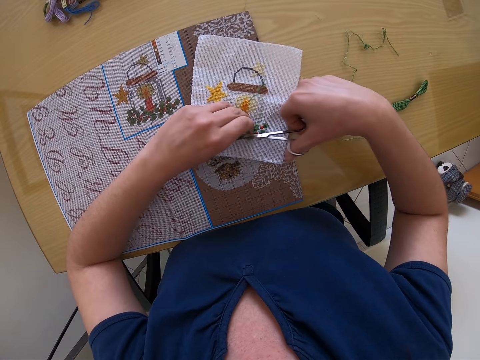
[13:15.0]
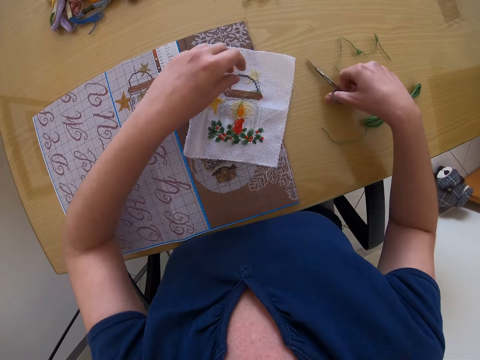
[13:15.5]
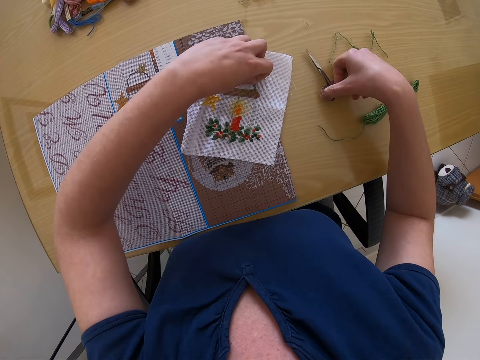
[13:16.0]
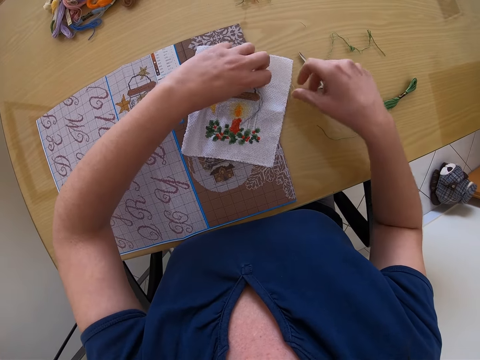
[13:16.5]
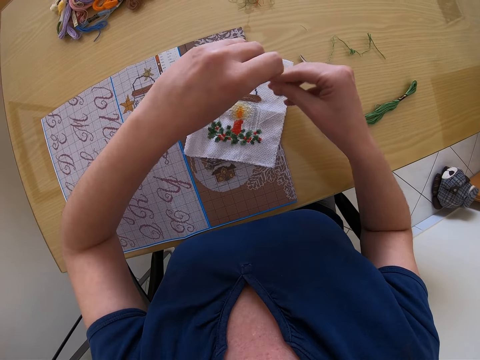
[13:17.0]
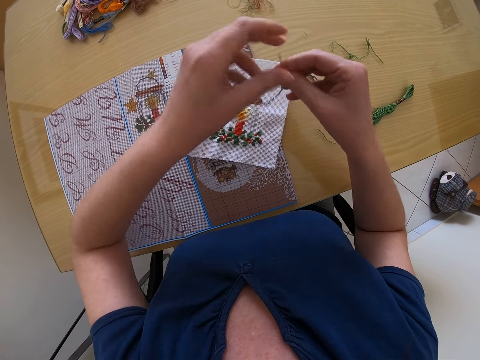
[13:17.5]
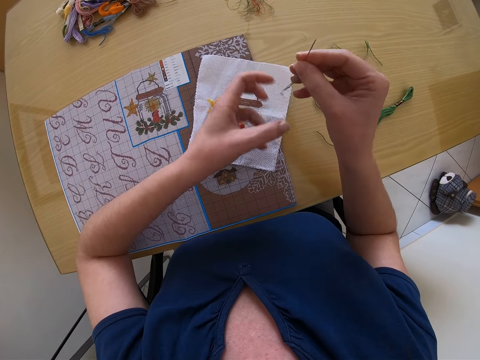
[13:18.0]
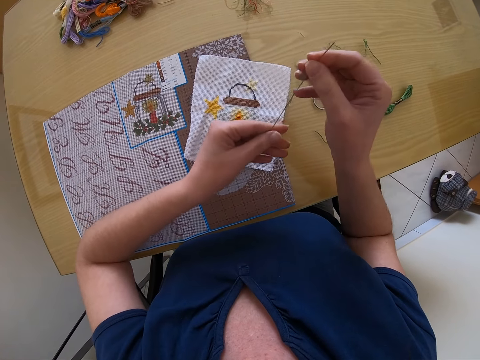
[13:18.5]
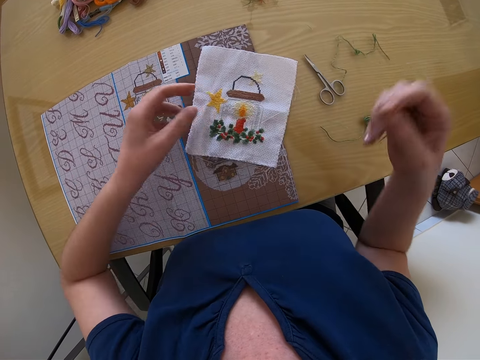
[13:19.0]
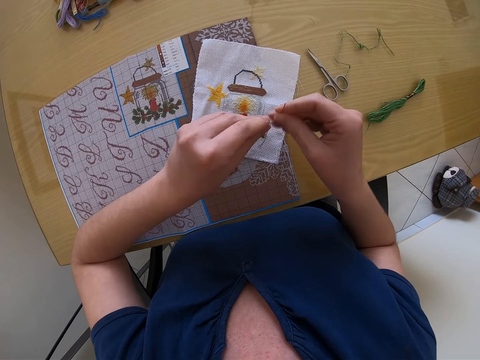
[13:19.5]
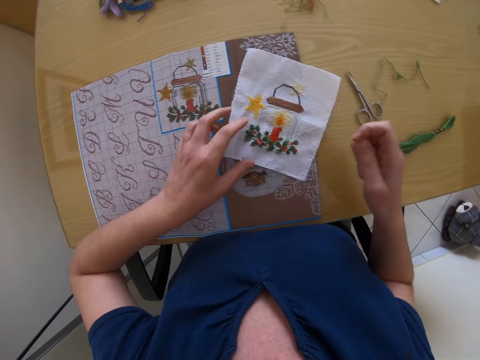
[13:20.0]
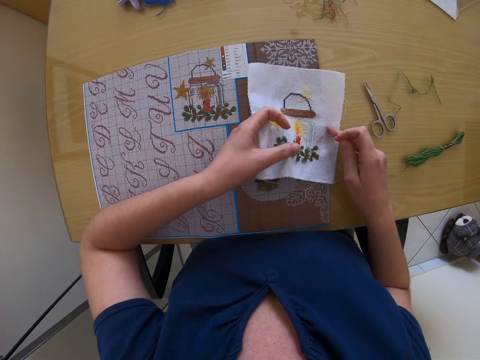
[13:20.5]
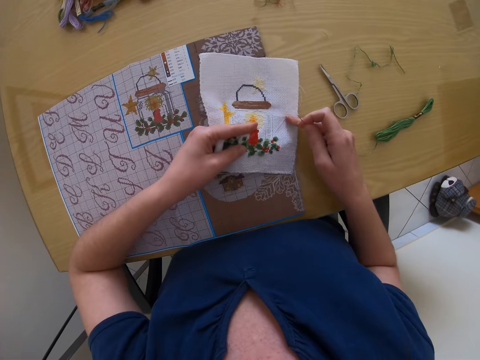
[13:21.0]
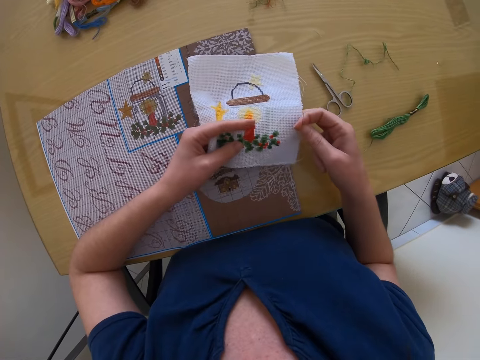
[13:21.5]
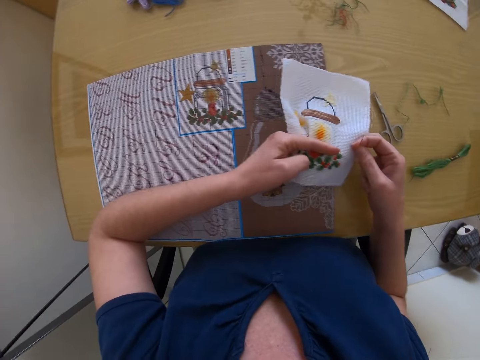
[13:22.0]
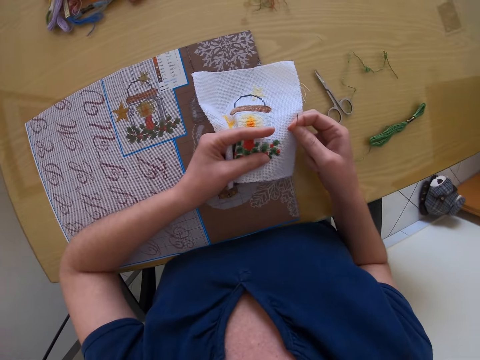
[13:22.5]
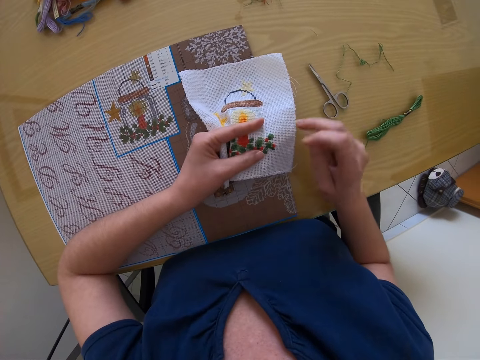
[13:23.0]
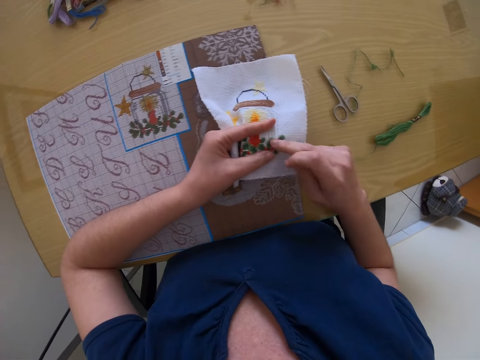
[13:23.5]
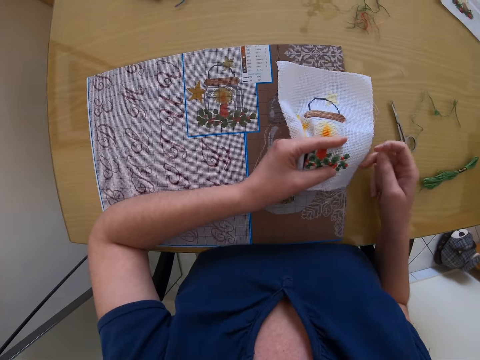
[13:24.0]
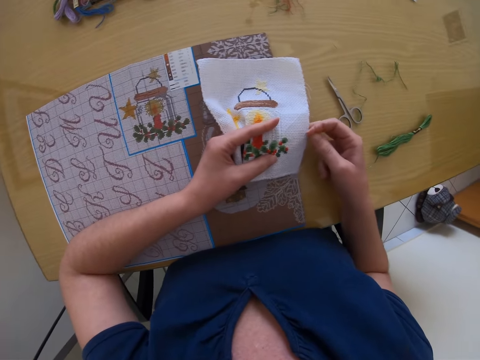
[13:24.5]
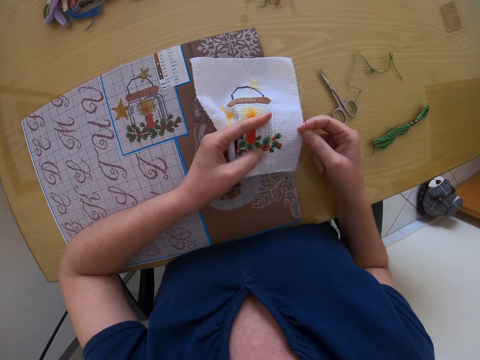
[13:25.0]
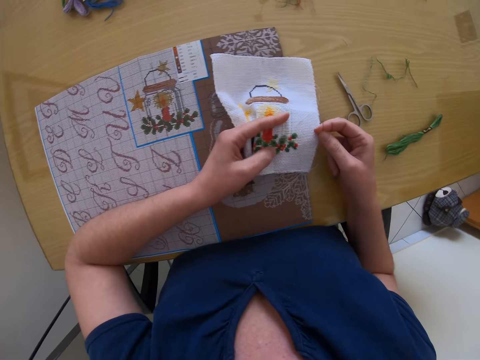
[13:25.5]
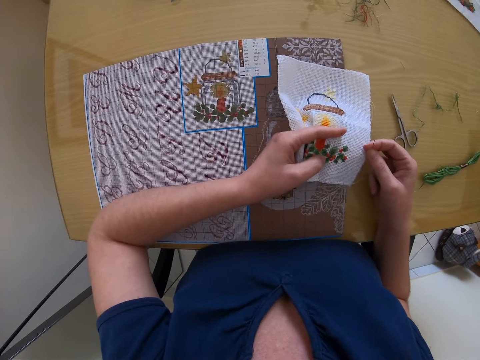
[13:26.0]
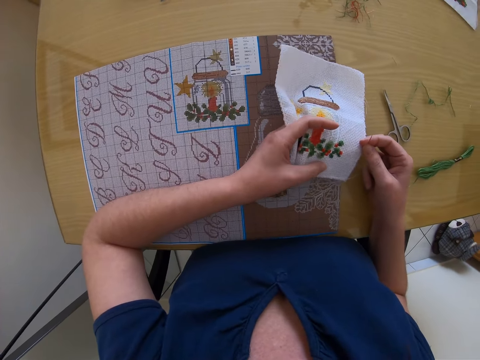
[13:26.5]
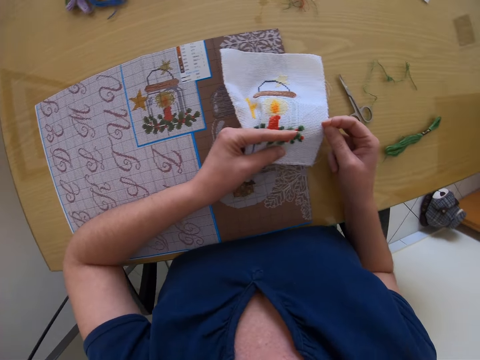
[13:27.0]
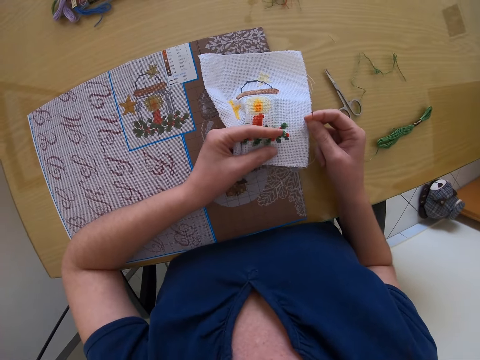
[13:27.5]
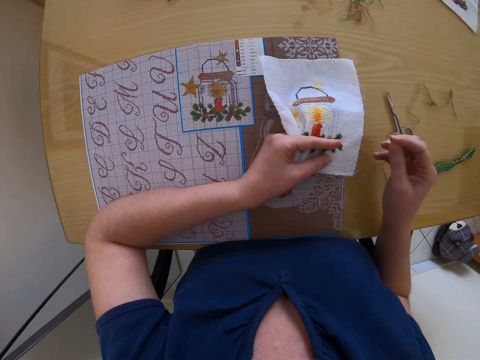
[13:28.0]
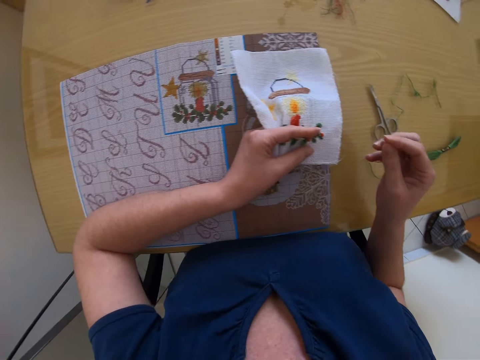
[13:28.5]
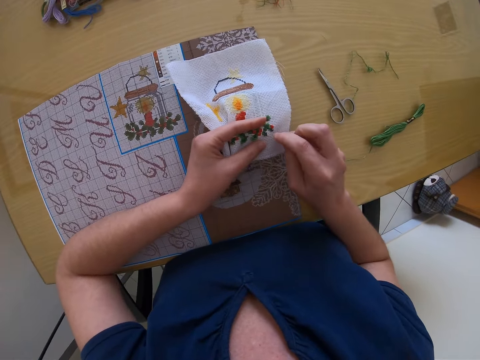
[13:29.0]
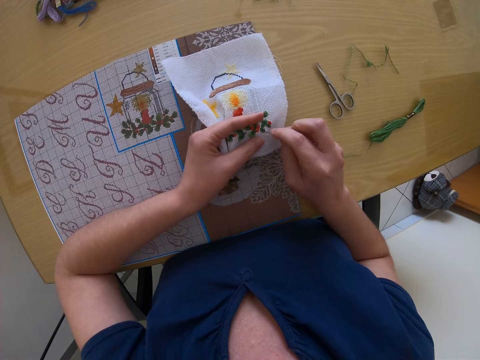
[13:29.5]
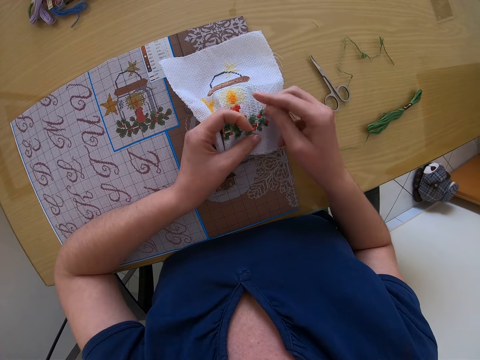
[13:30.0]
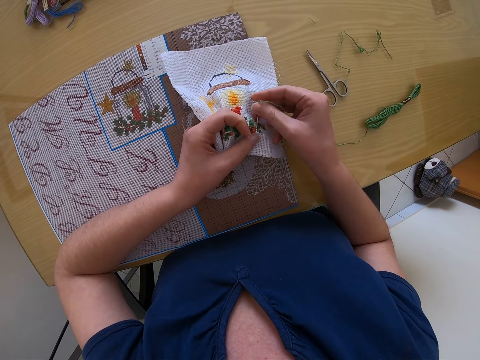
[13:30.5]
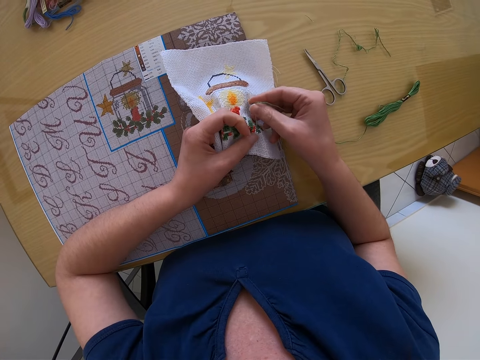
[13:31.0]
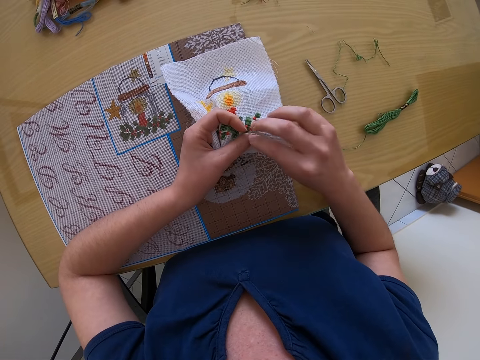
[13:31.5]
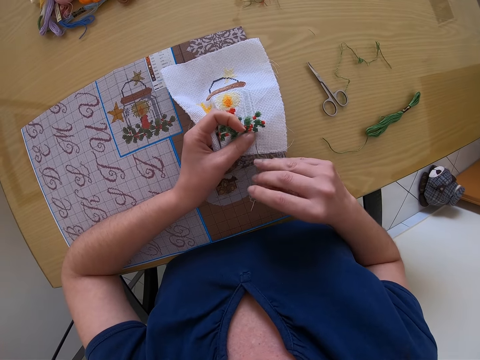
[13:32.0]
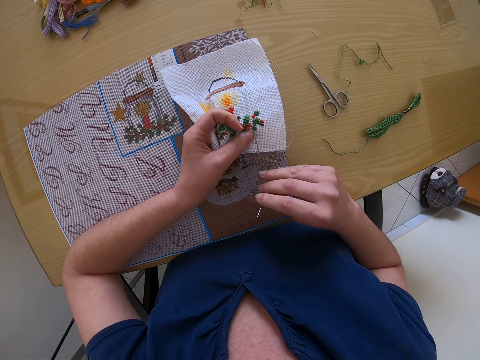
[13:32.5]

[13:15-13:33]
The camera wearer drops the scissors on the table with her right hand. She picks up the thread and needle on the piece of cloth with her left hand. She passes the thread and needle to her right hand. She holds the needle with both hands. She moves the fabric with both hands on the table. She holds the piece of cloth with her left hand. She holds the fabric with both hands. She touches the fabric with the right finger. She holds the fabric with both hands. She does something. She sews the fabric with a threaded needle with the right hand.

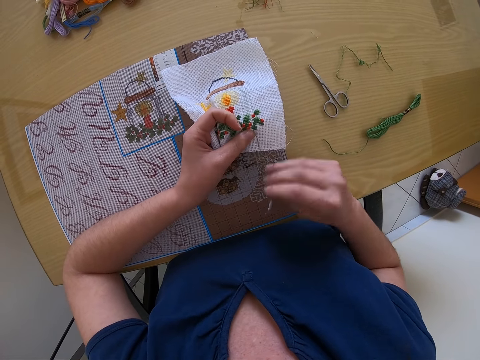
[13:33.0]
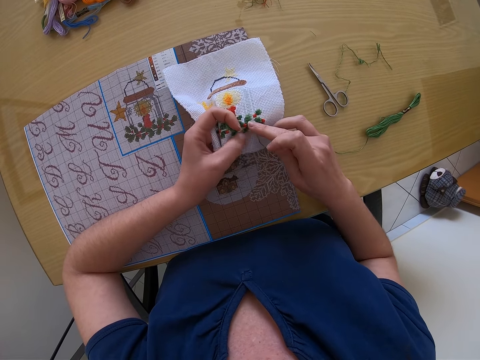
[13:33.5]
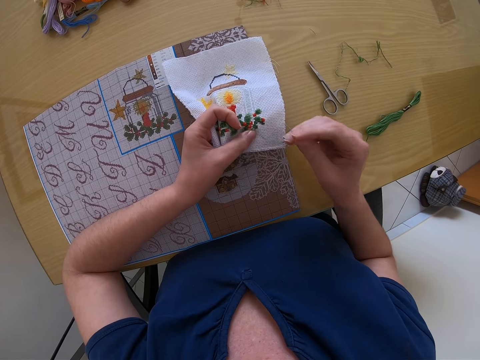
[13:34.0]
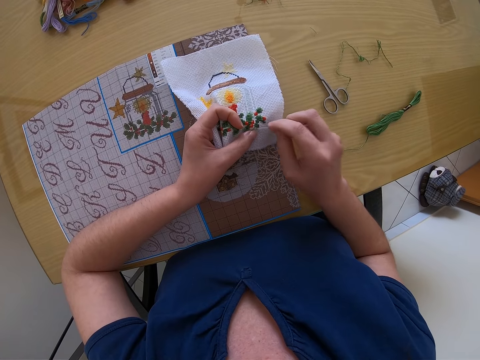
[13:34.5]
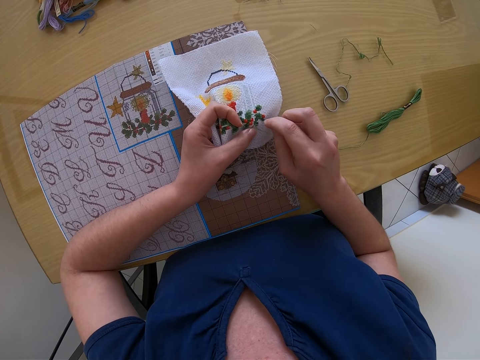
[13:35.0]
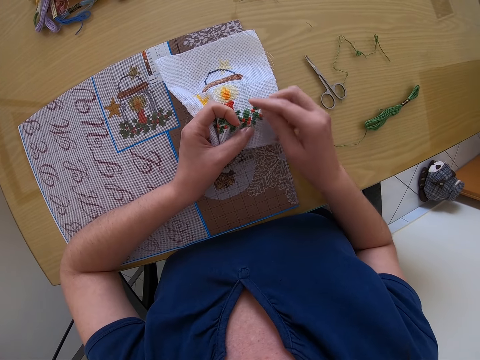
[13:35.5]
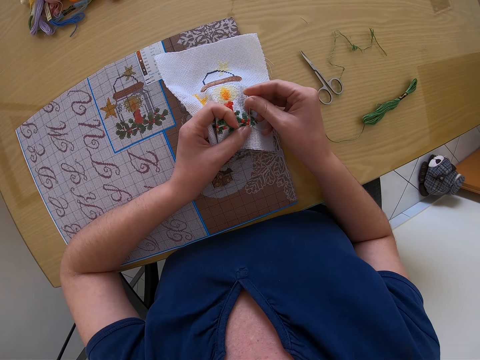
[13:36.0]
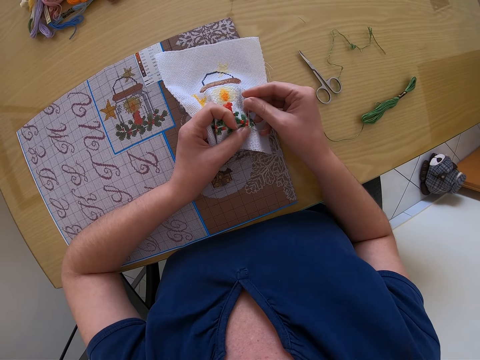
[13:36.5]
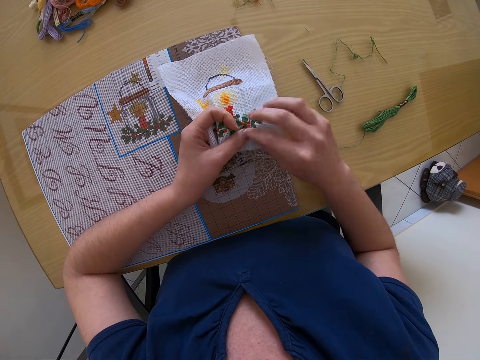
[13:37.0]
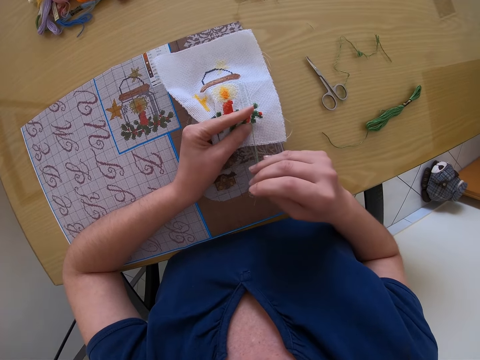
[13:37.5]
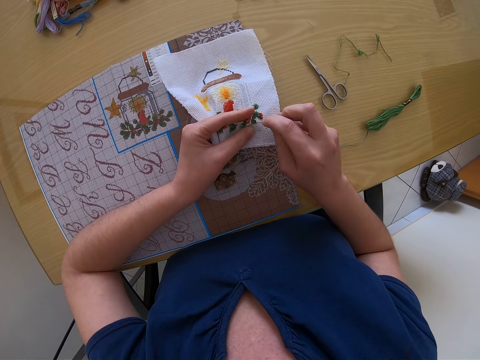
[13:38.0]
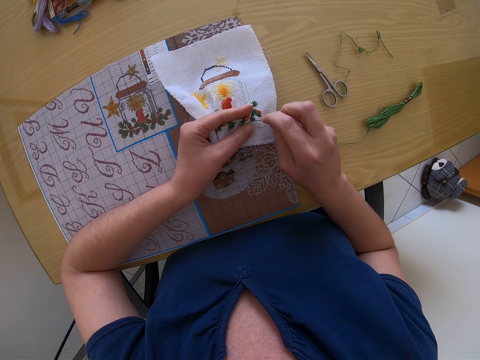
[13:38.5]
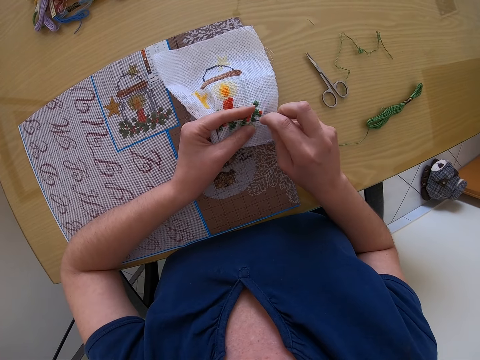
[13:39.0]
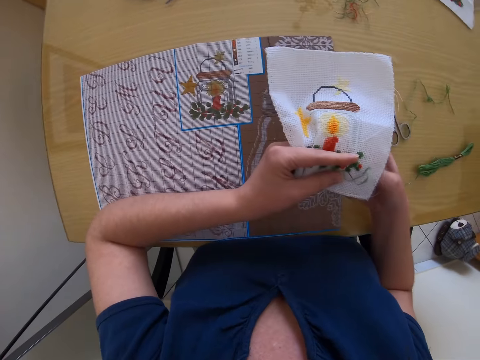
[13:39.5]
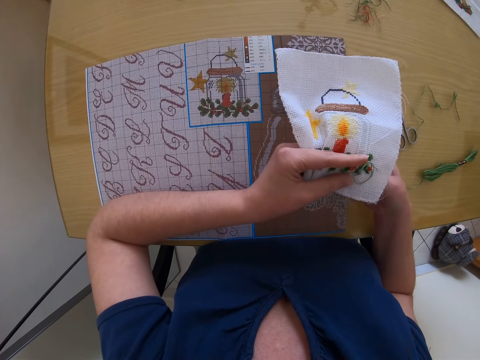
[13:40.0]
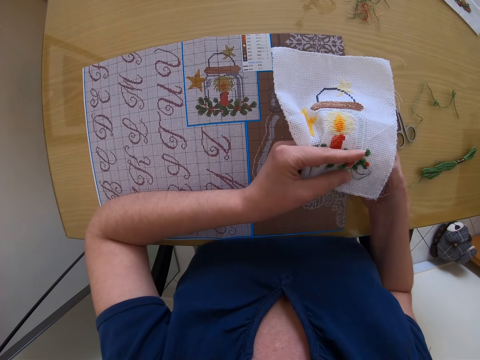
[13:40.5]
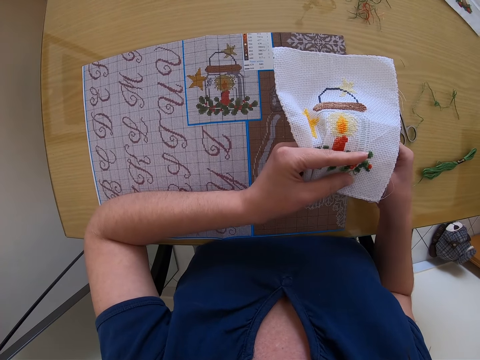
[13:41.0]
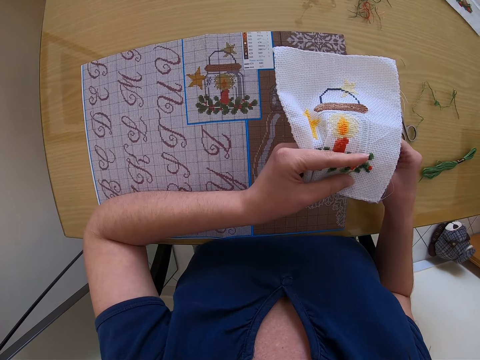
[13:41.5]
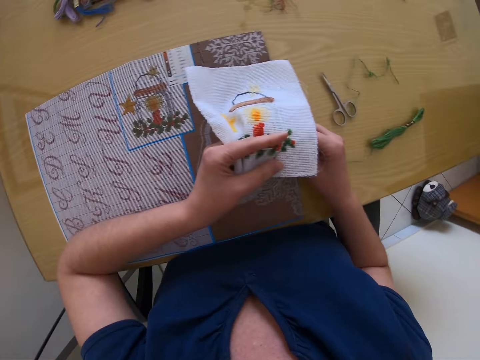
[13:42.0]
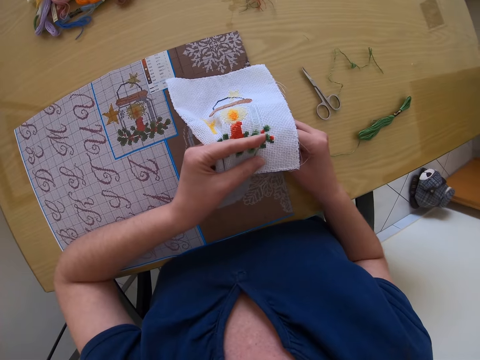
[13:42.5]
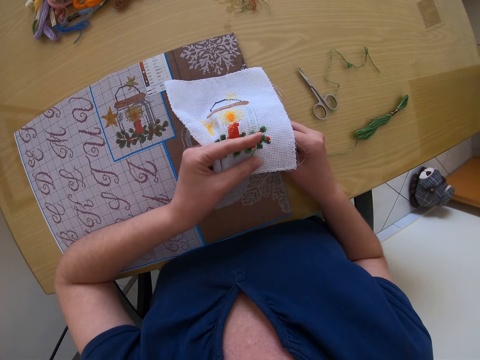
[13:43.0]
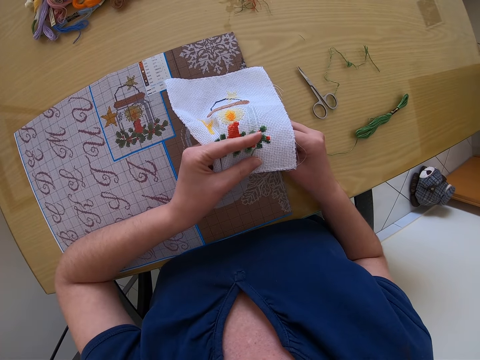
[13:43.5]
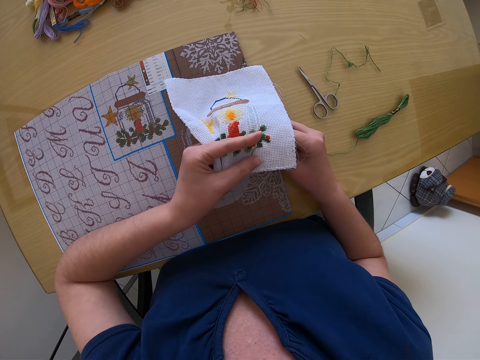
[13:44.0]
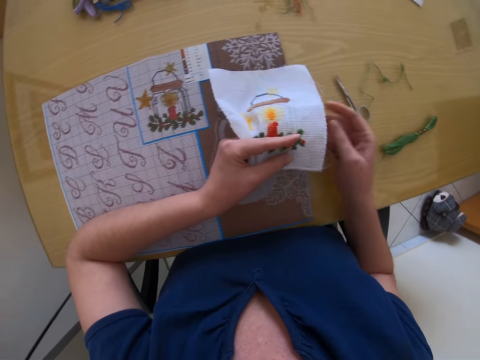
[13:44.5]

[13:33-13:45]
The camera wearer touches the fabric with the right hand. They pull the thread with the right hand.
